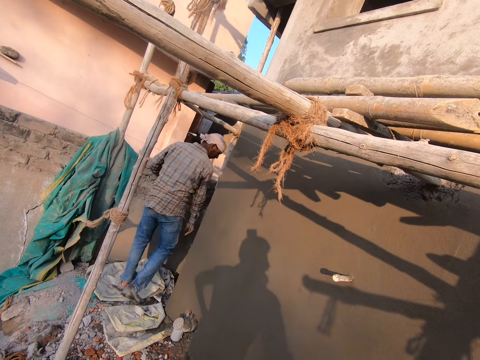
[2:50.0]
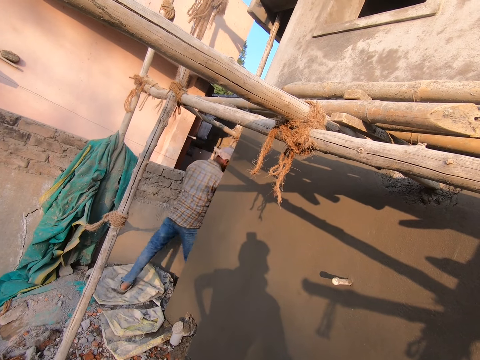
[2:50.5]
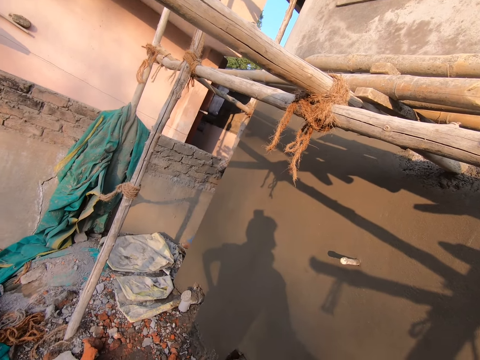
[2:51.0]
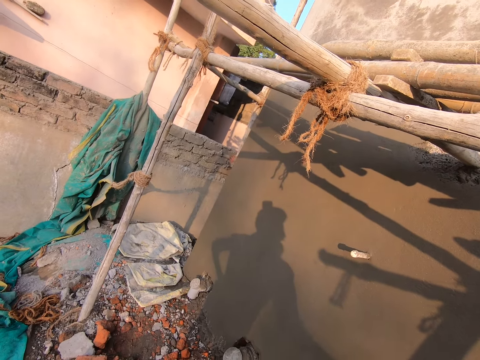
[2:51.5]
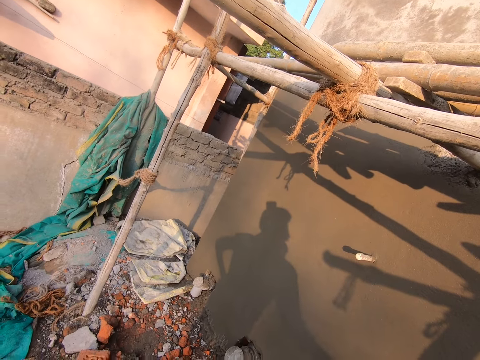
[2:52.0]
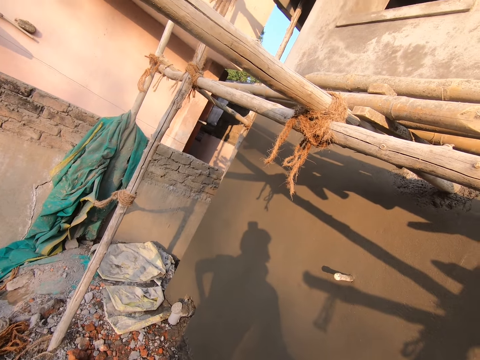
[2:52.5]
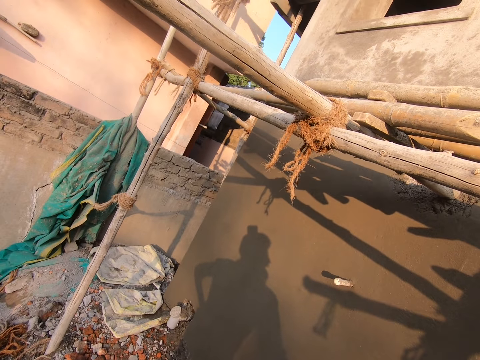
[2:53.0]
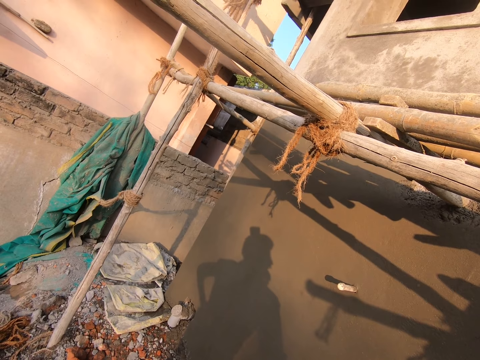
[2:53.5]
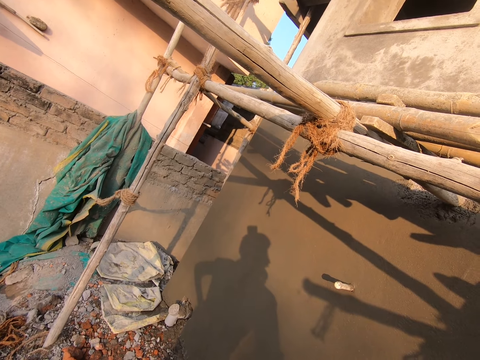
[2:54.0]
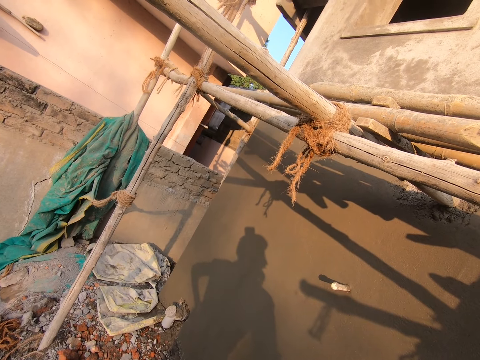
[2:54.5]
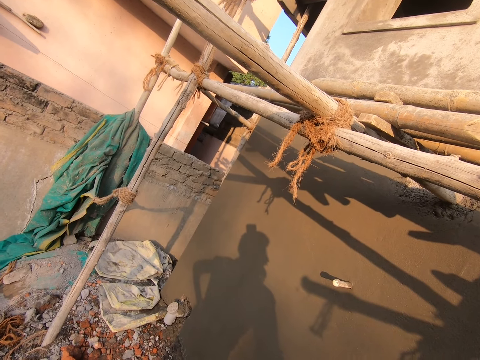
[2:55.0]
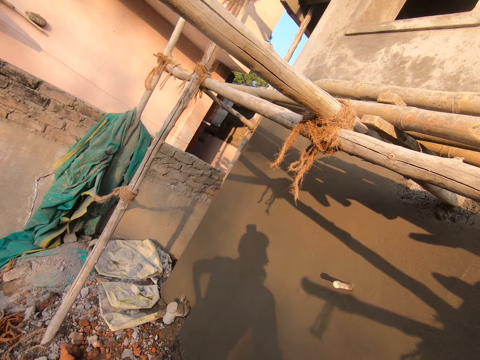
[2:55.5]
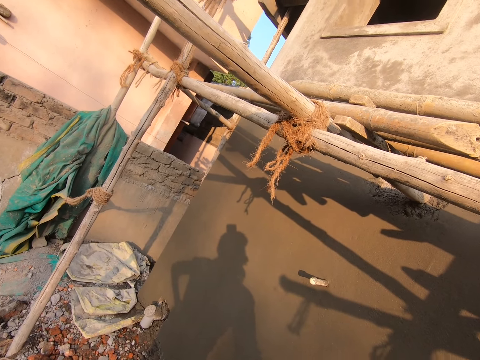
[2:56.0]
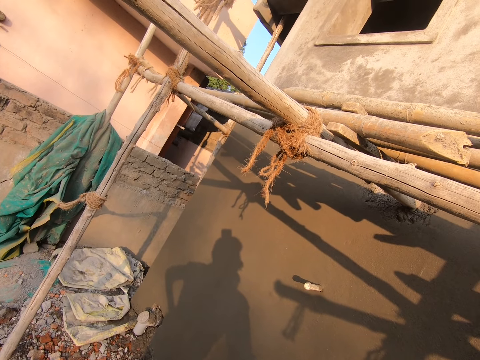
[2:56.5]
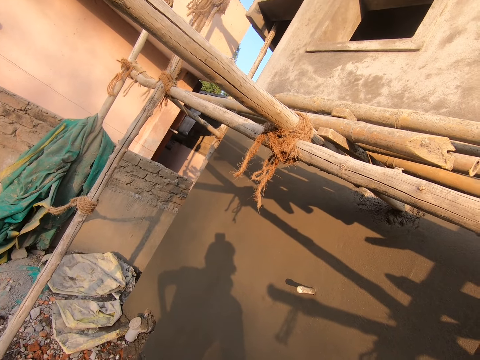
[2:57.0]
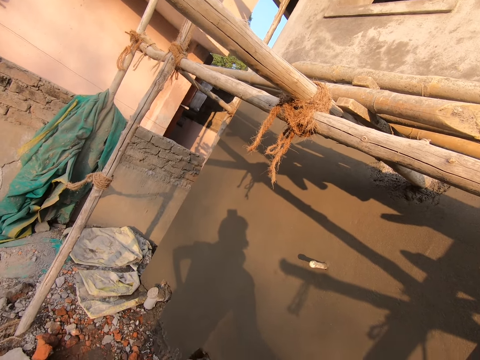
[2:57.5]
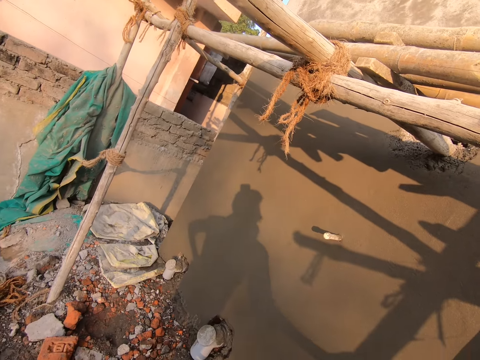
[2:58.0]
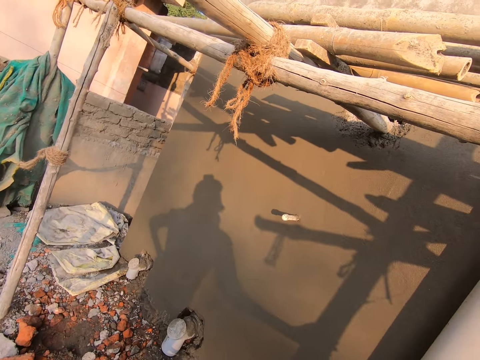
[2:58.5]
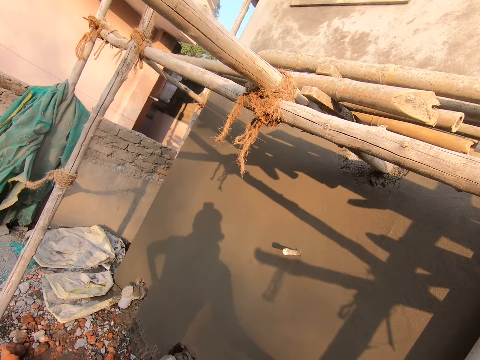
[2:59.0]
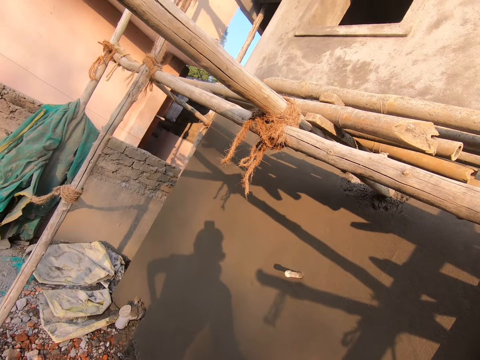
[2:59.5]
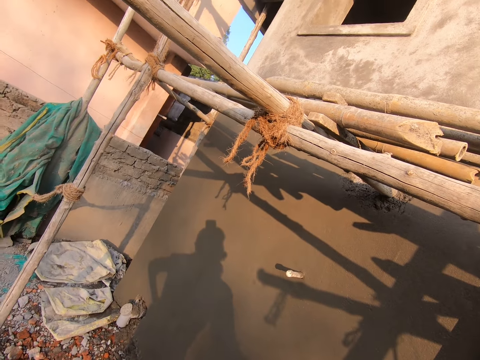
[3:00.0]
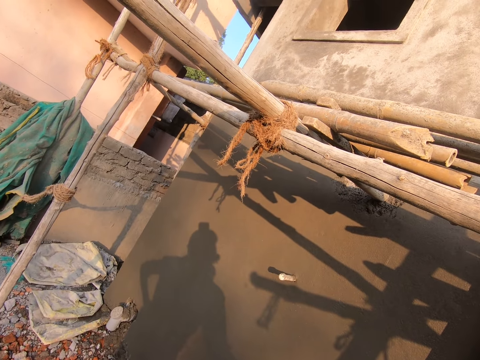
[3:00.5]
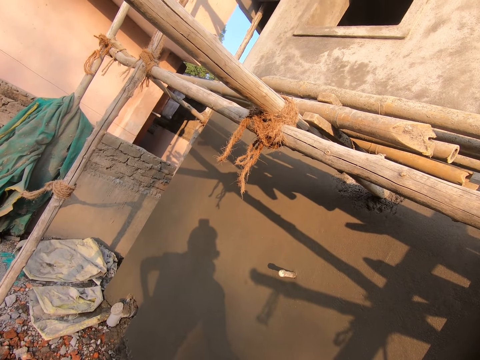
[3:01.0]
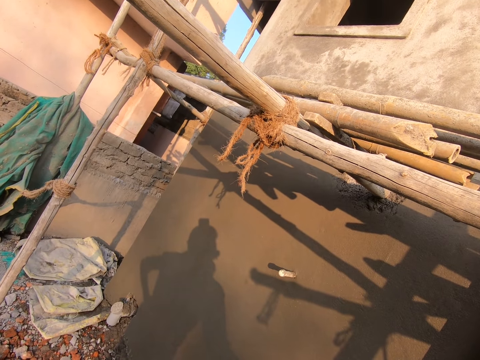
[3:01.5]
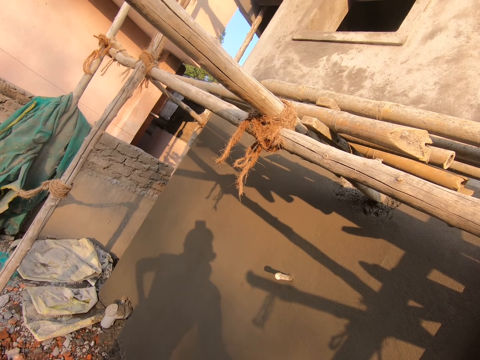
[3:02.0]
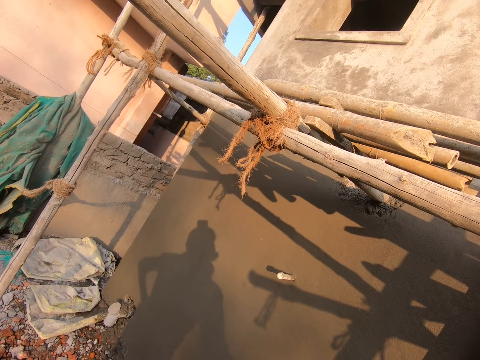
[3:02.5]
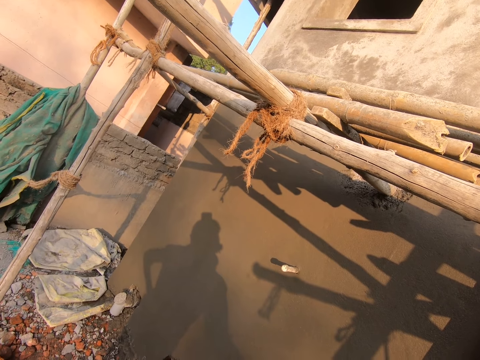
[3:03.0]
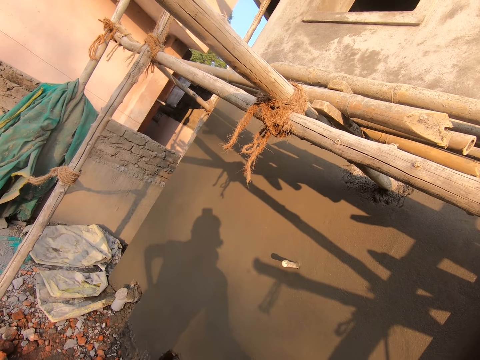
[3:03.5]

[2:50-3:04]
The camera wearer stares at the wall. They look around.

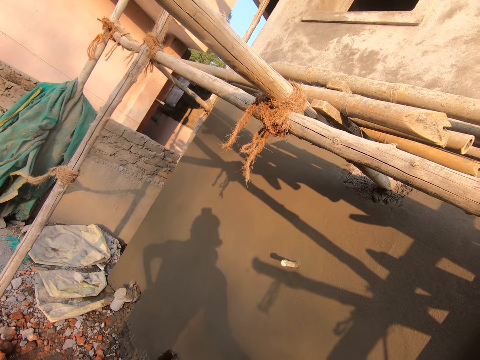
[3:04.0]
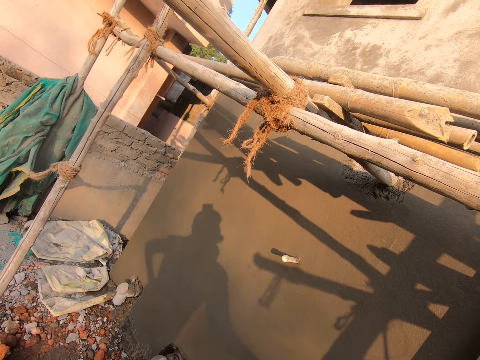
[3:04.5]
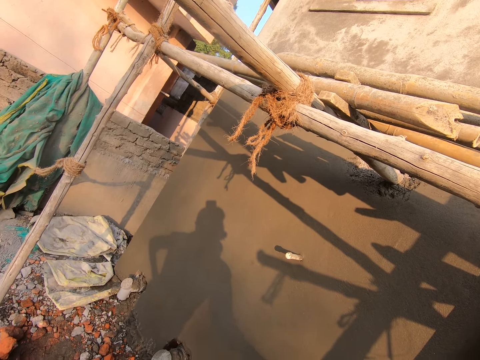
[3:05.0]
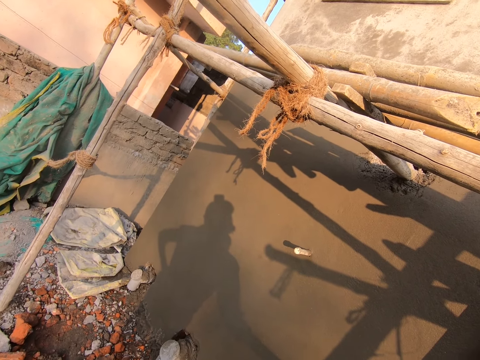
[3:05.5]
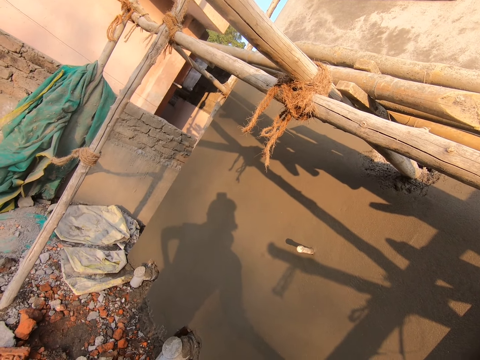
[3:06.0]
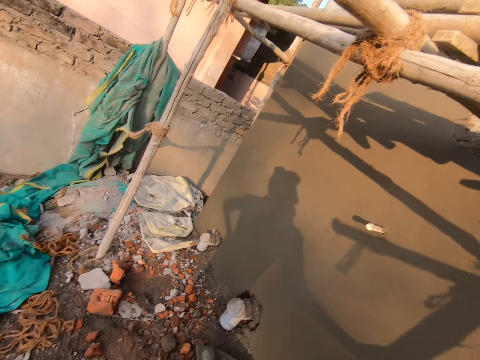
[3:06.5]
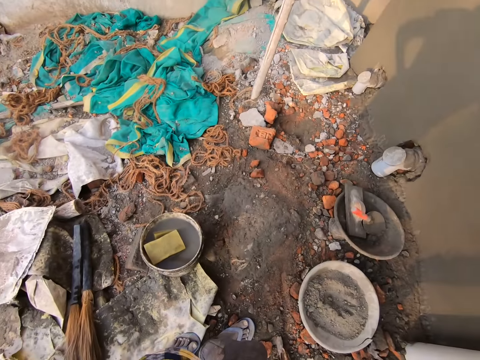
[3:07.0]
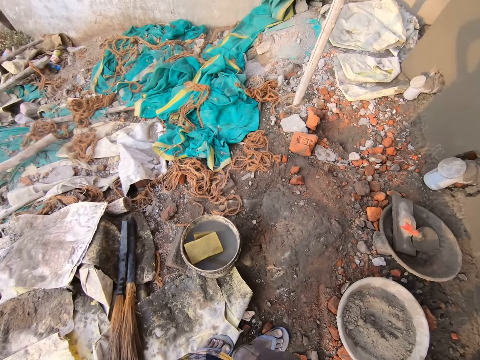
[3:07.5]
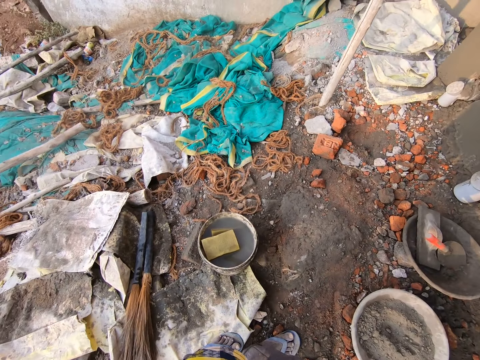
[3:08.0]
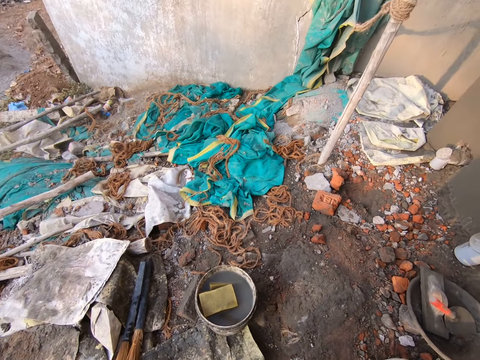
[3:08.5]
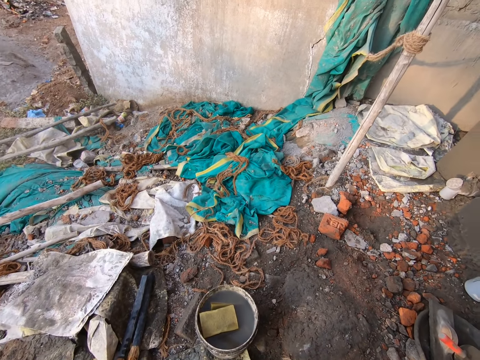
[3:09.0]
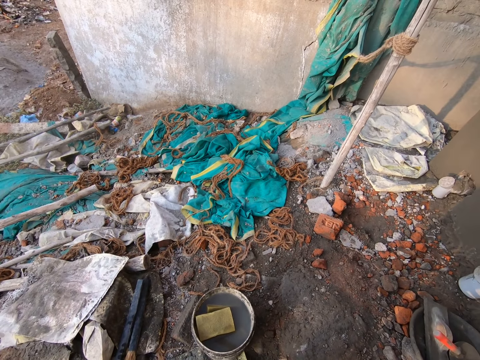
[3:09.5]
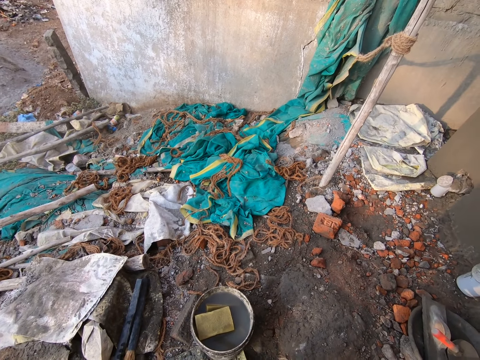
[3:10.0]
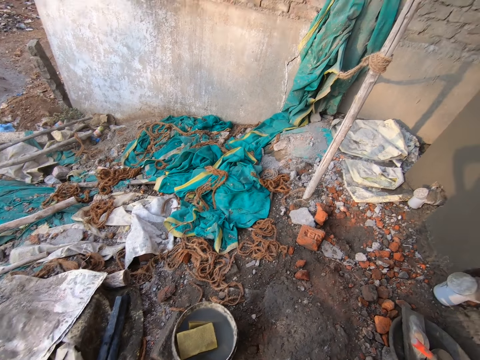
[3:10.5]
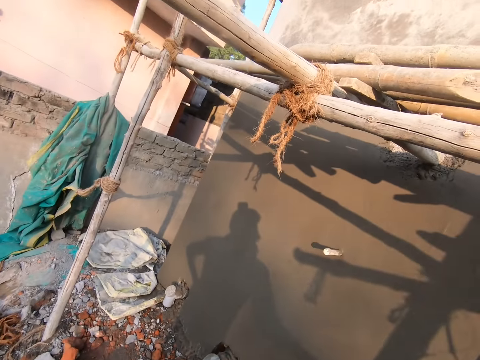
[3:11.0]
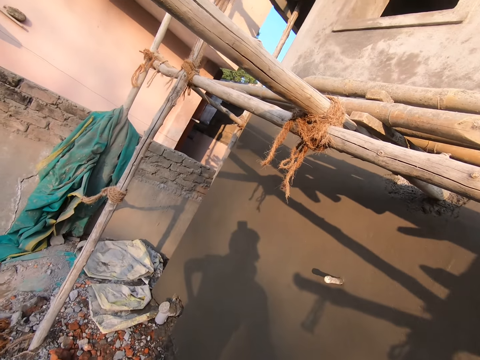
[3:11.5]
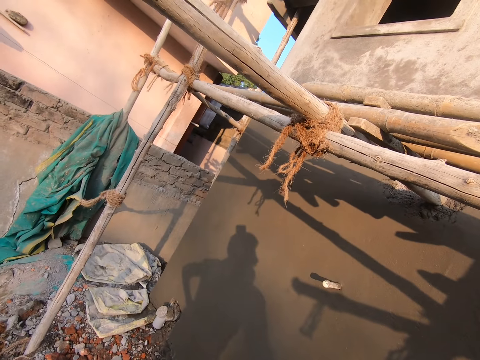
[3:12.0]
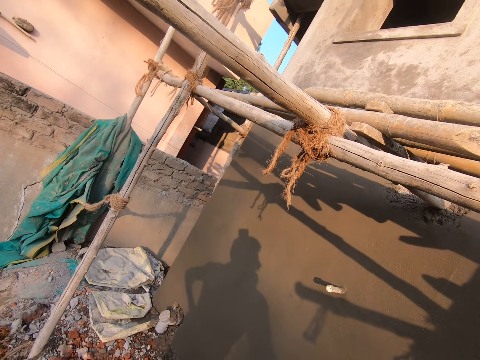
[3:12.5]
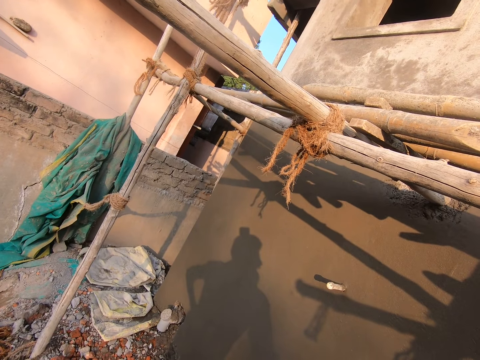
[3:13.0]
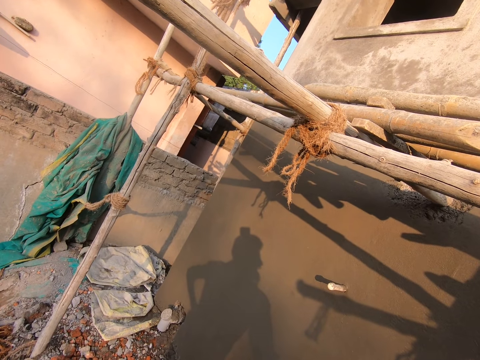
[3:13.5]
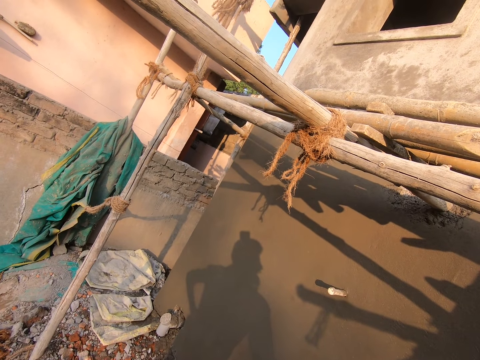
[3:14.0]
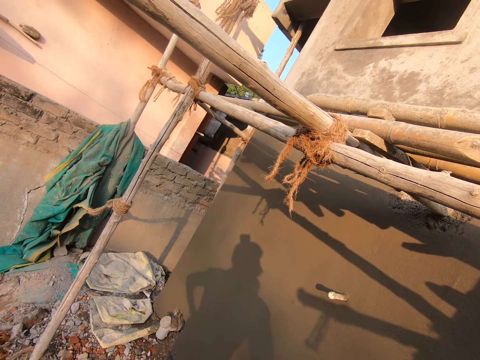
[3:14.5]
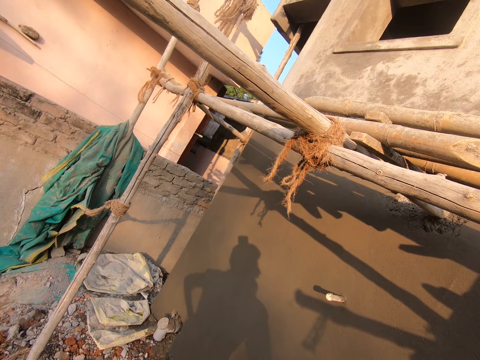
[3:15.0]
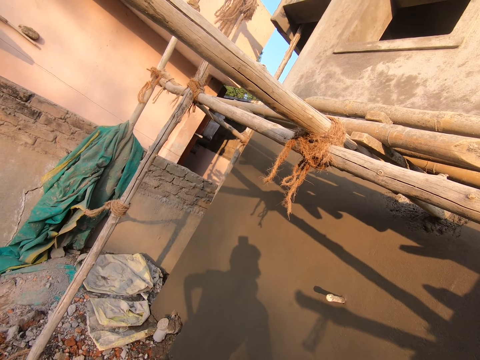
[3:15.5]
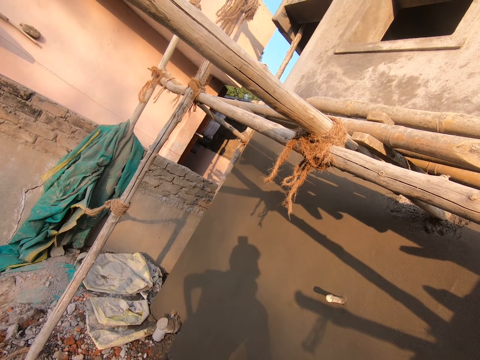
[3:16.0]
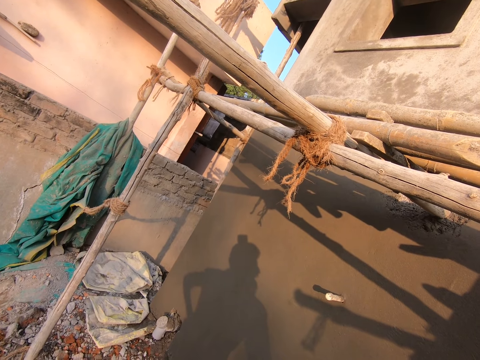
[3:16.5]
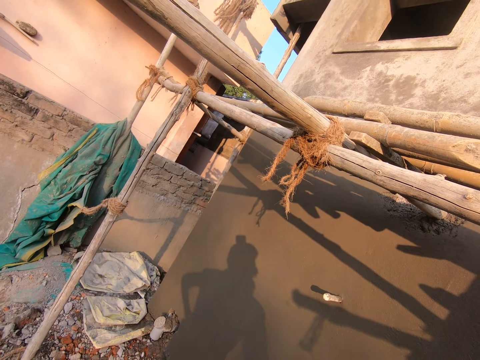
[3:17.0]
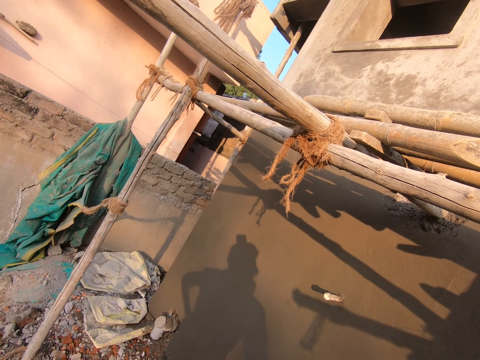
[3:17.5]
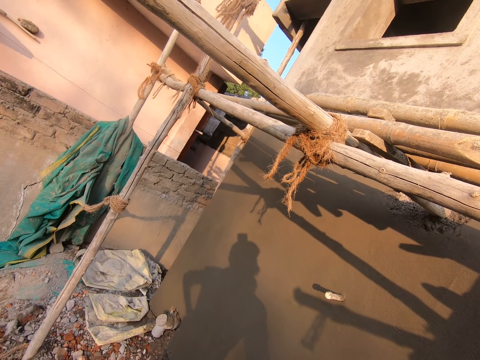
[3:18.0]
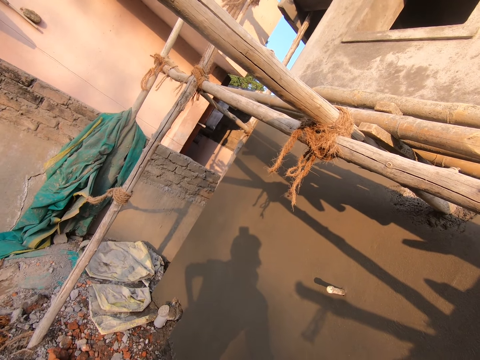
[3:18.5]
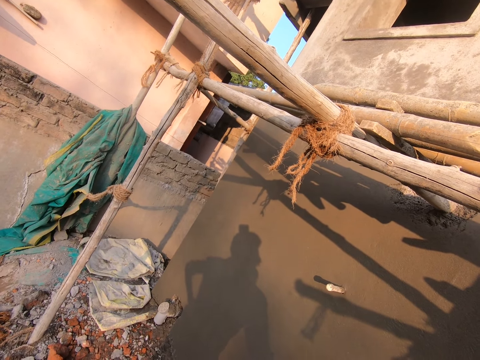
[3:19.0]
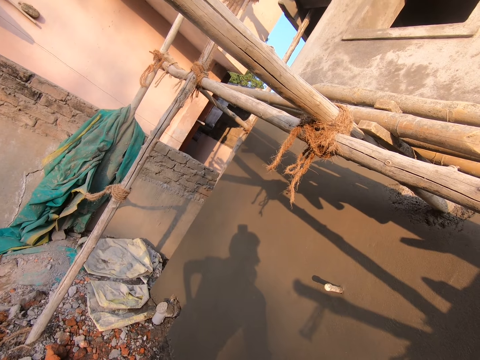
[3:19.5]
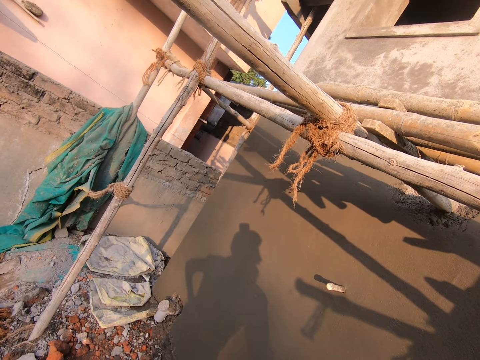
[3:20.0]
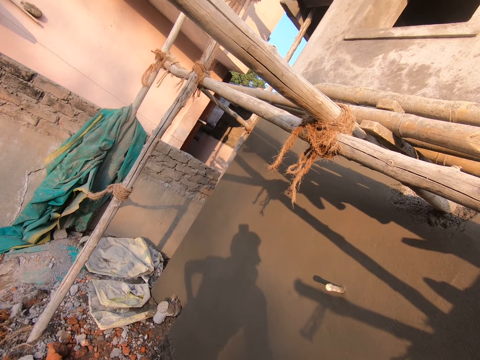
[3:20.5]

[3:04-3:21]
The camera wearer turns towards the ground. They stare at the ground. They turn towards the wall. They stare at the wall.
